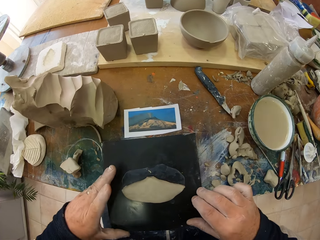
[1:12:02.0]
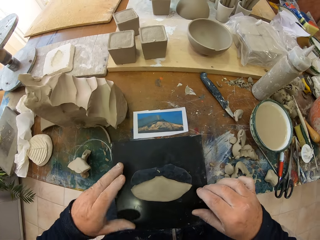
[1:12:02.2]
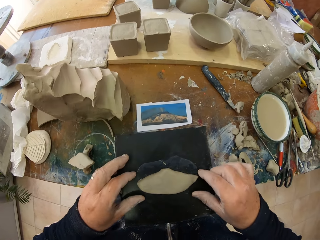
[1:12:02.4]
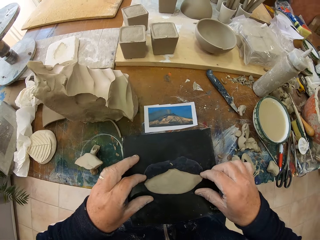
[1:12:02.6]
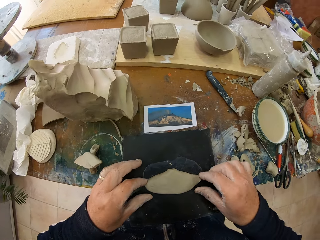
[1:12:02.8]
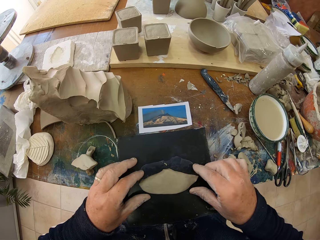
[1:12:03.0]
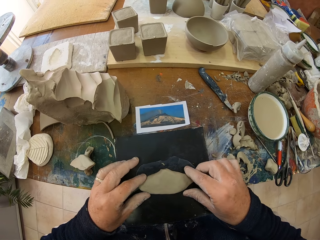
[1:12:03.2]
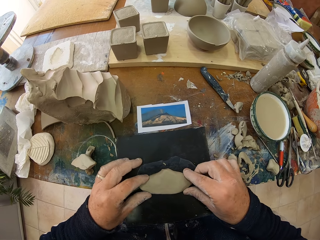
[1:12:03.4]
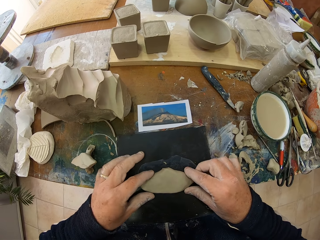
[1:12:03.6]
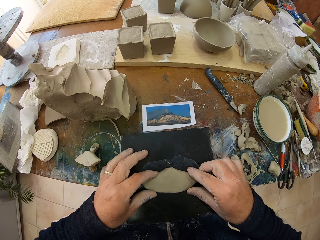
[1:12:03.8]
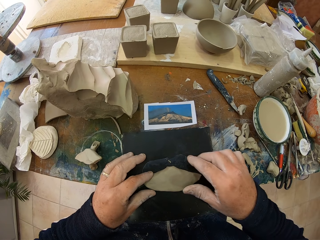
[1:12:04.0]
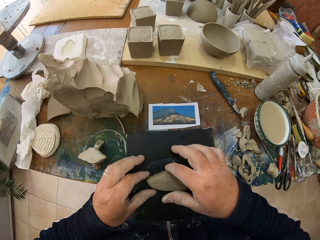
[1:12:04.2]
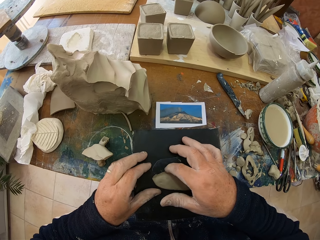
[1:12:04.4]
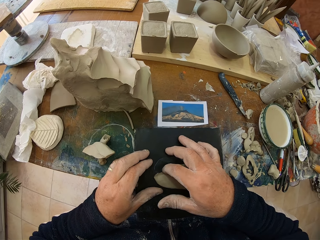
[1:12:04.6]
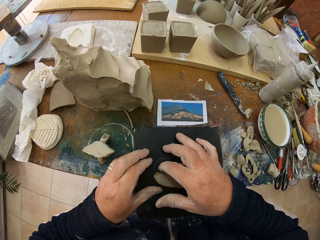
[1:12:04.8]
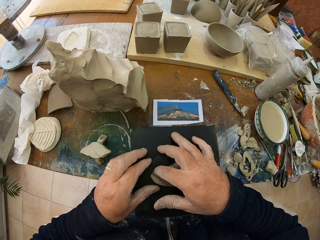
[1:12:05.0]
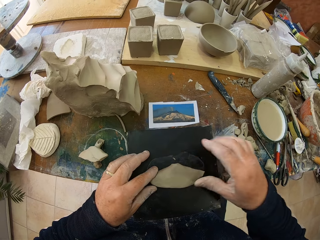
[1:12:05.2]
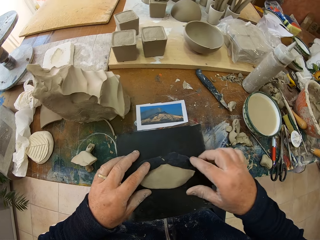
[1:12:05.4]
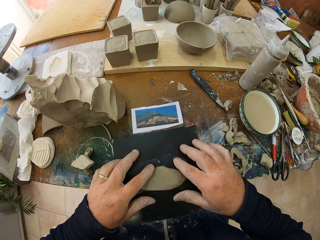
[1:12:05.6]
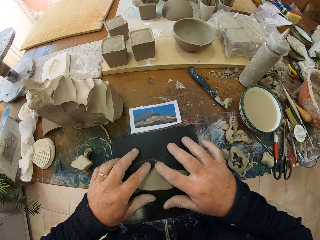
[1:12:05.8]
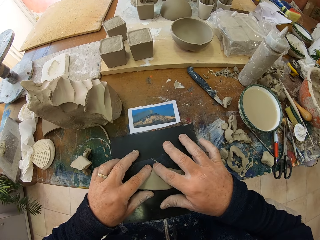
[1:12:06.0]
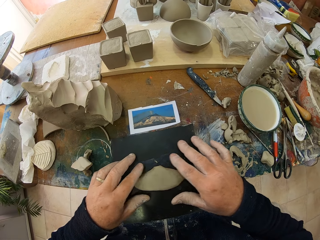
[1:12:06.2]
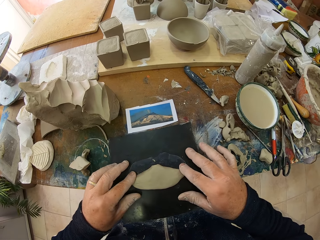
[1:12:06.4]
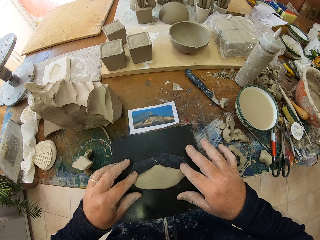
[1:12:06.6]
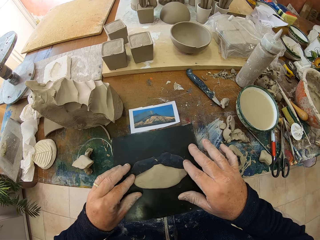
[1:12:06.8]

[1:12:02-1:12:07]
The camera wearer adjusts the tile on the table. They adjust the clay on the tile. They touch the clay.
